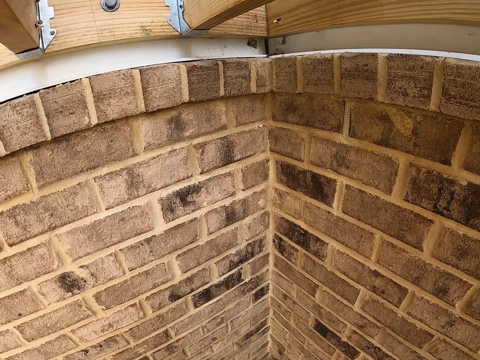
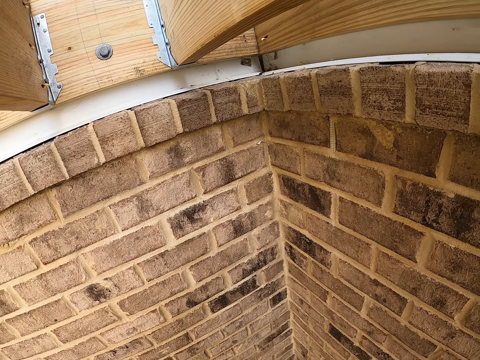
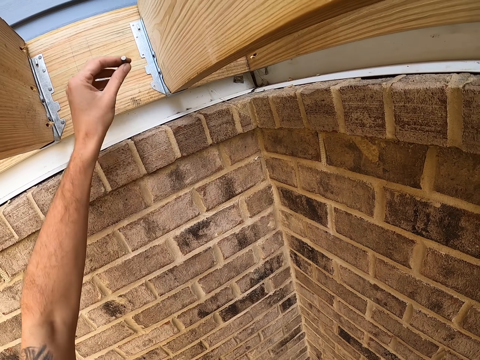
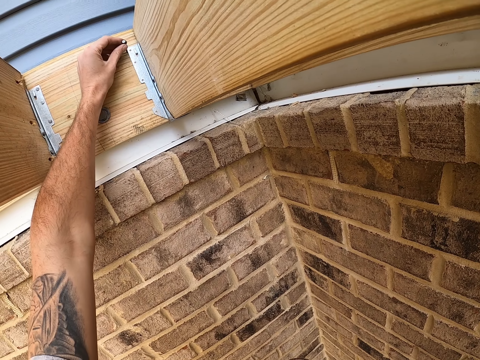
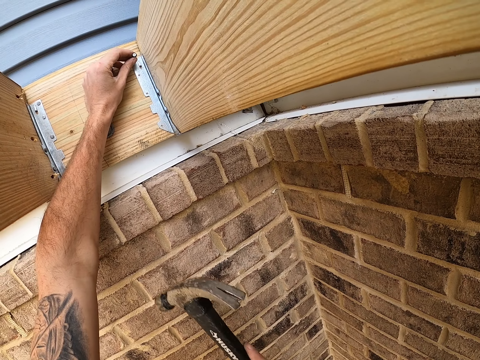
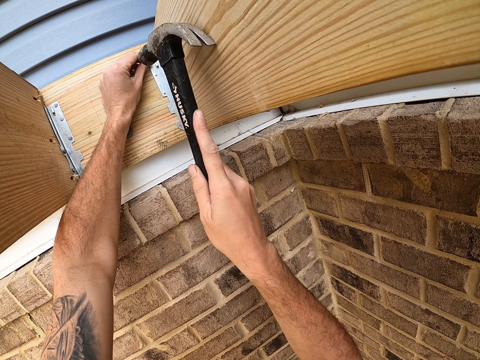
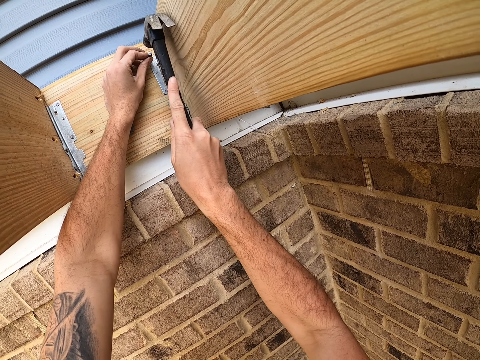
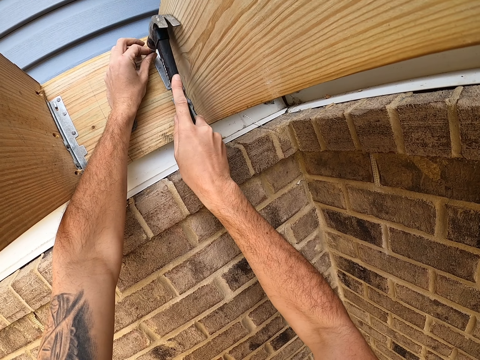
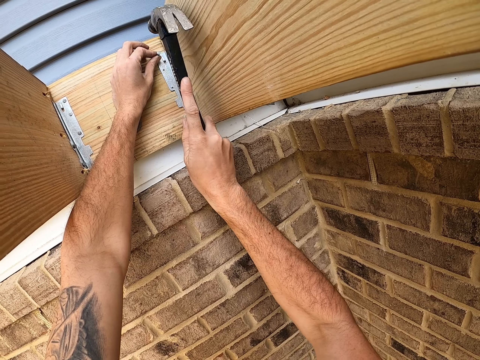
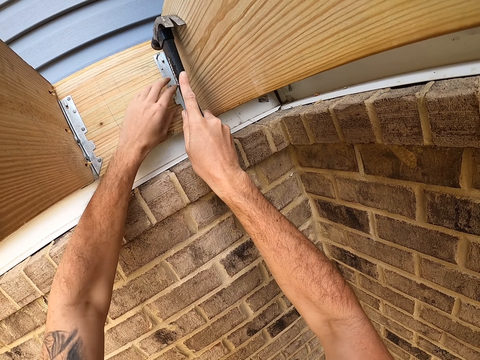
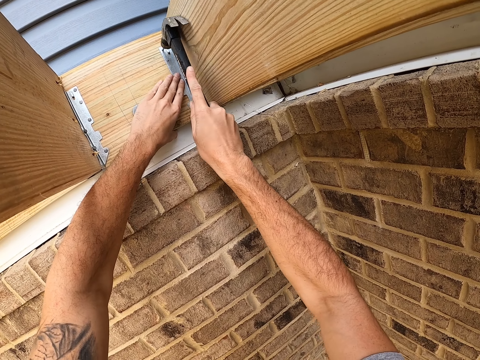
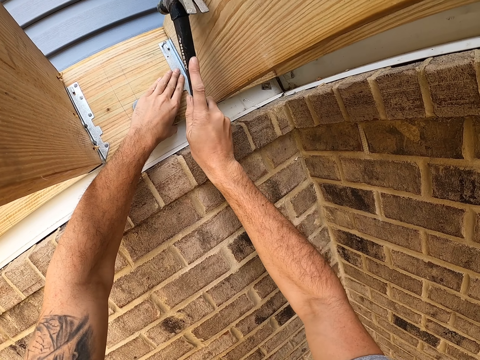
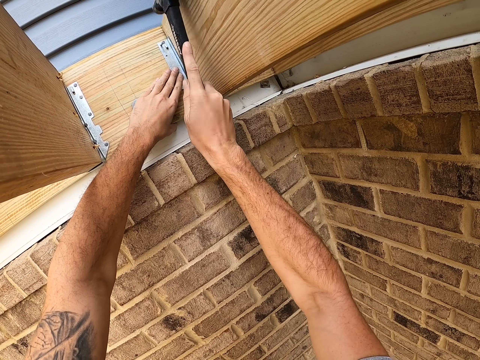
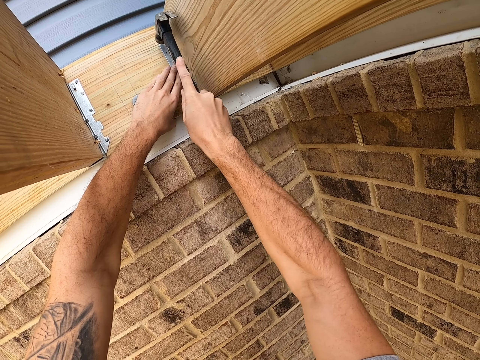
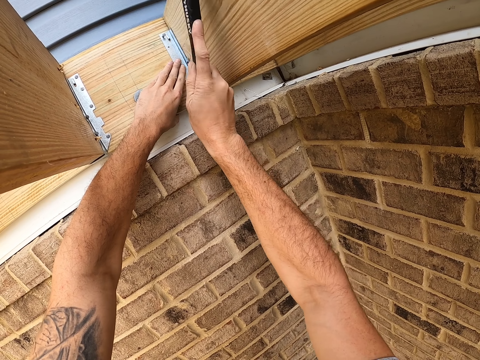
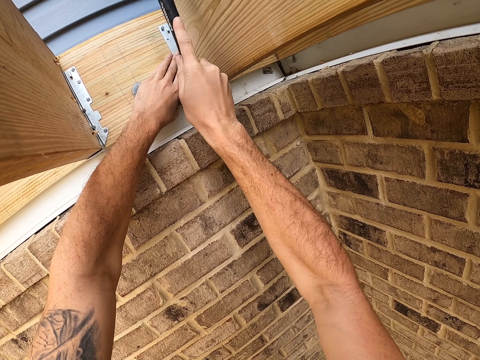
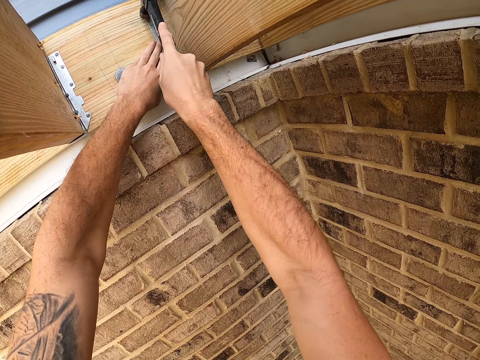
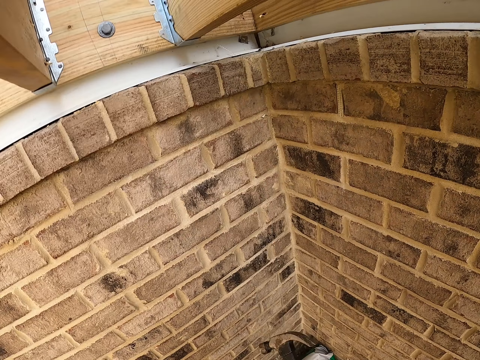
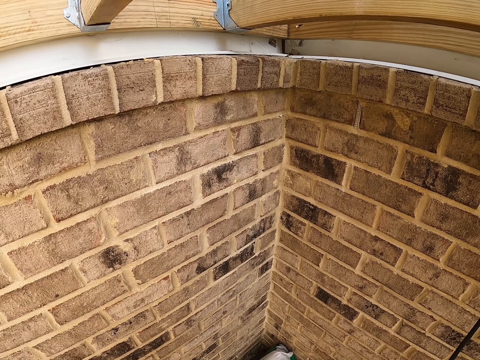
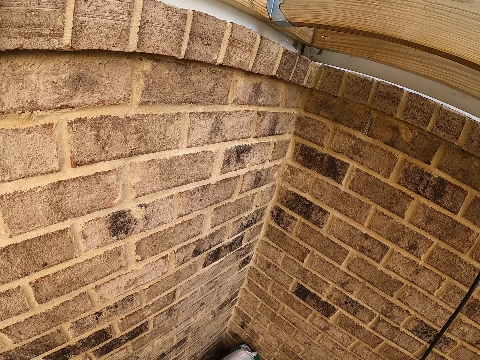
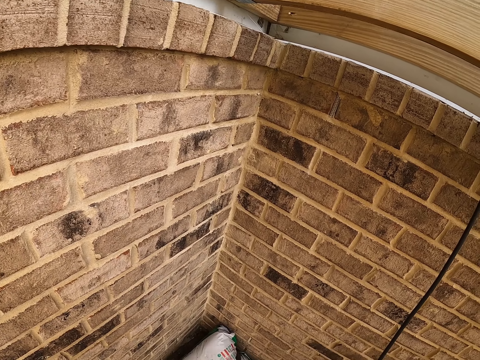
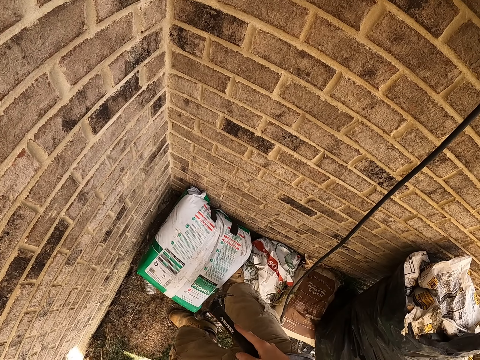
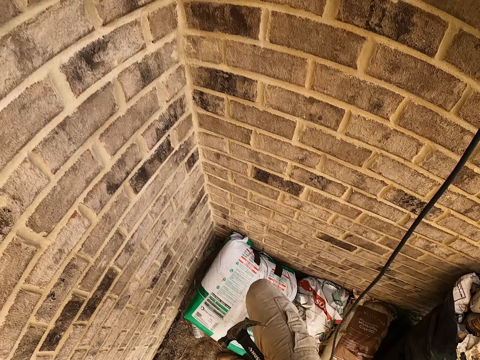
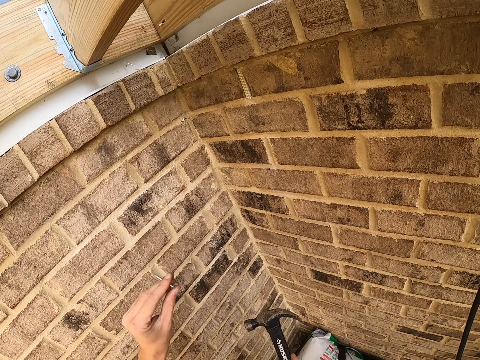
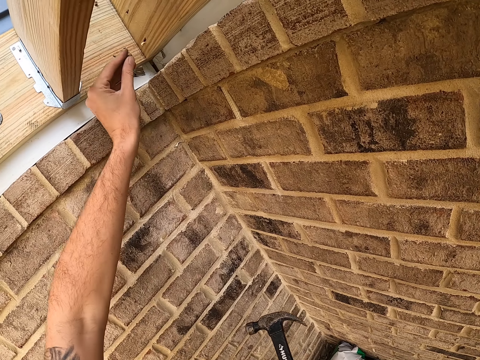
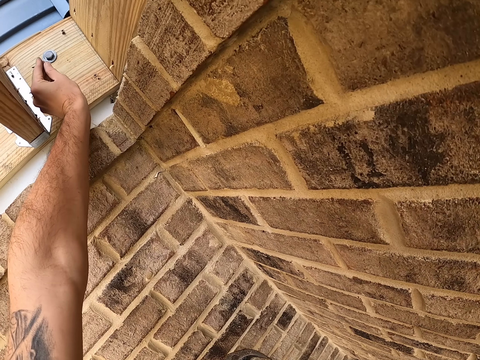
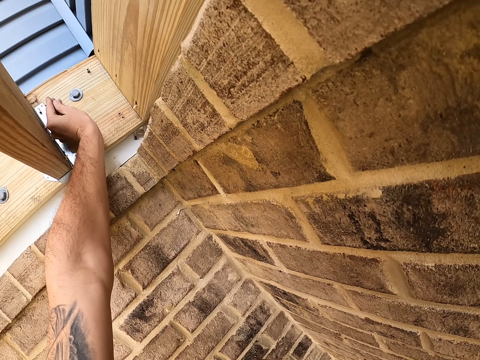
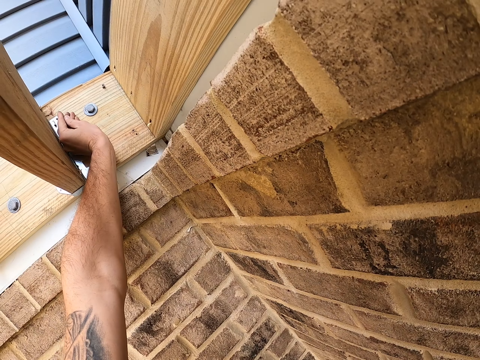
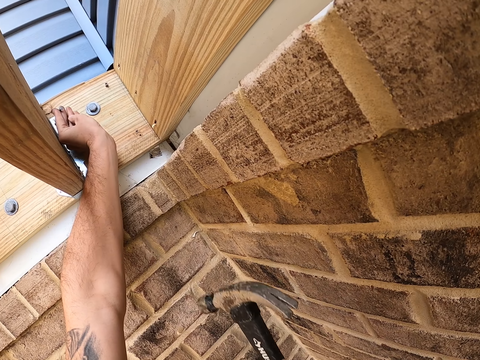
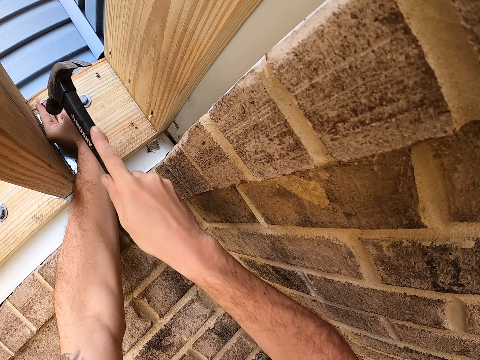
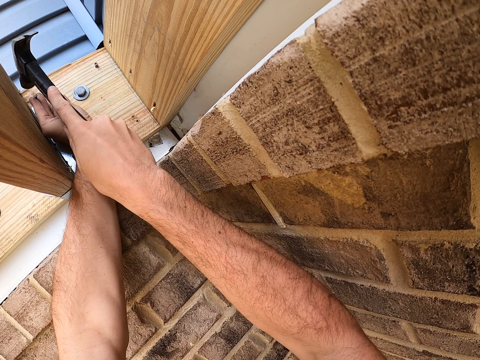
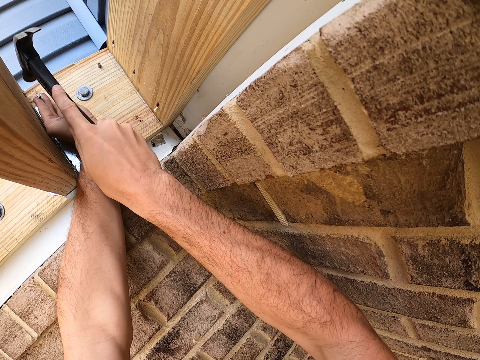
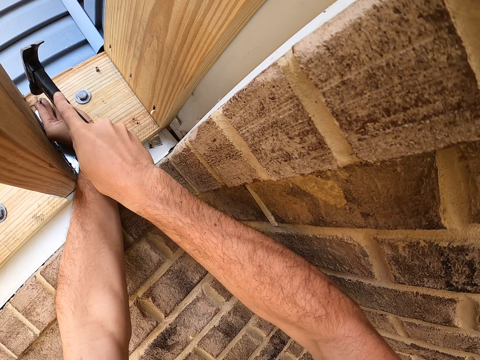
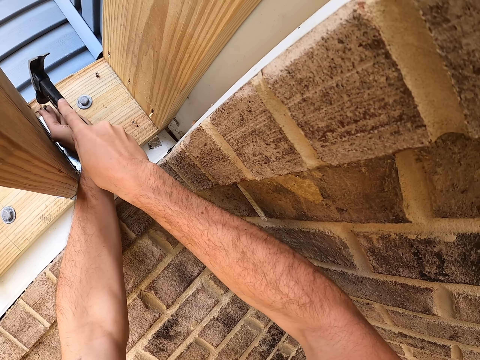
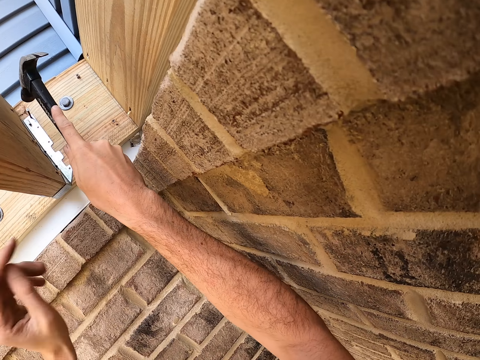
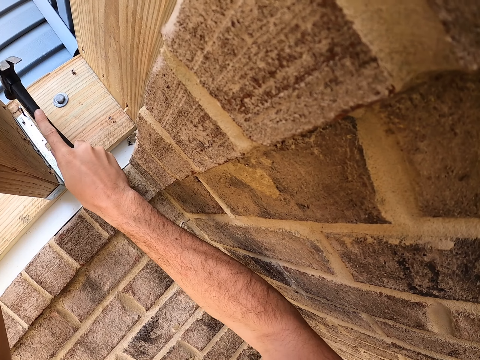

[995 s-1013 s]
The camera wearer holds a nail and puts the nail on the hinge. He hits the nail in the hinge with the hammer in the right hand. He places his left hand on the wood and looks around. He inserts a hand into the pocket, holds a nail and places the nail on the wood. He presses the nail on the hinge and hits the nail in the hinge with the hammer in the right hand.

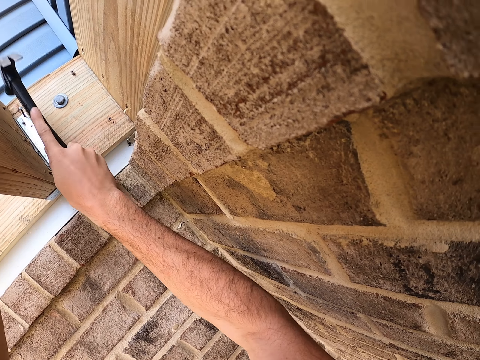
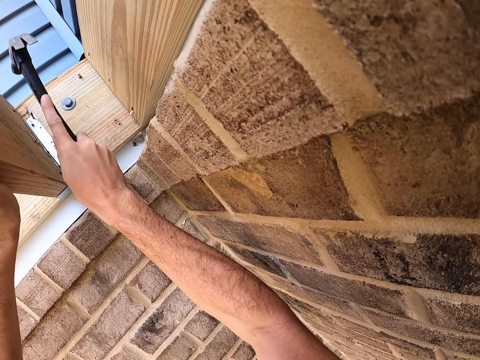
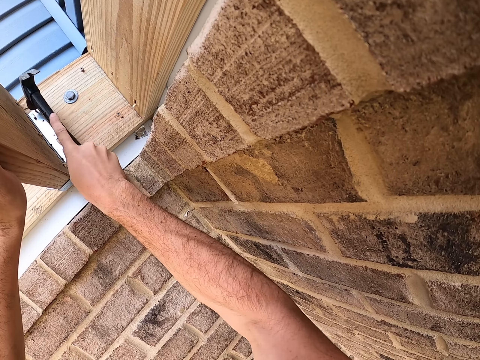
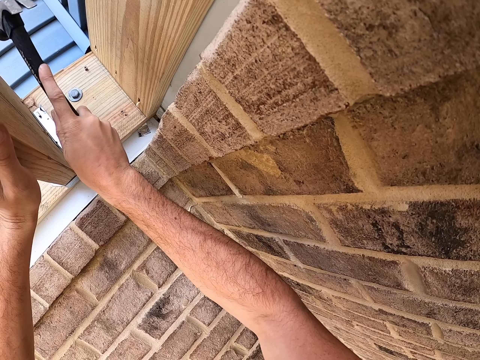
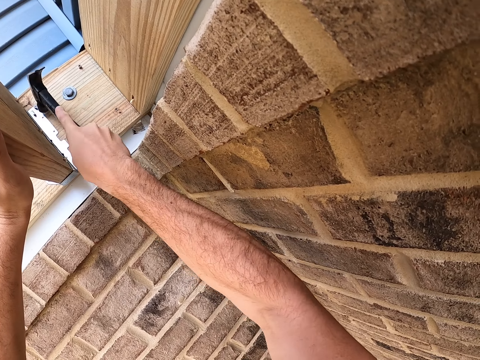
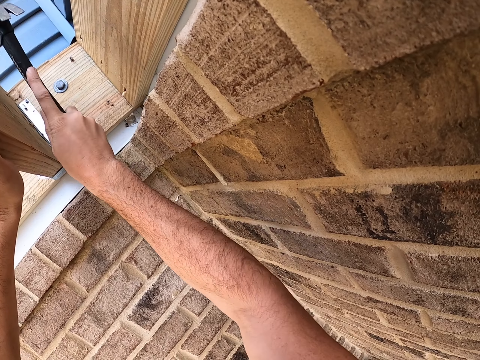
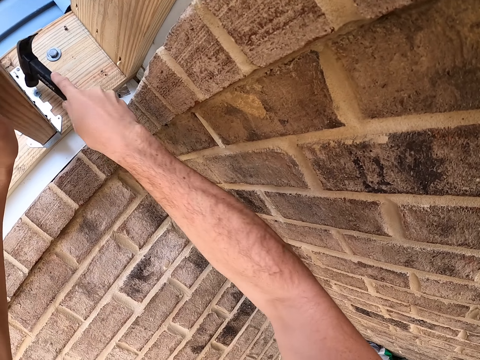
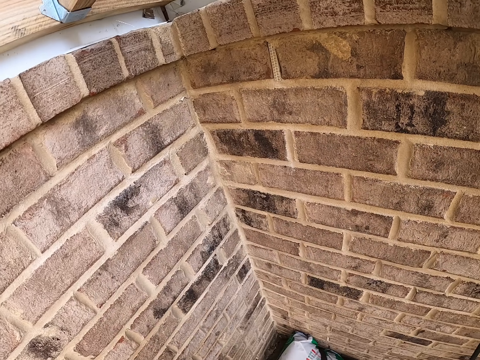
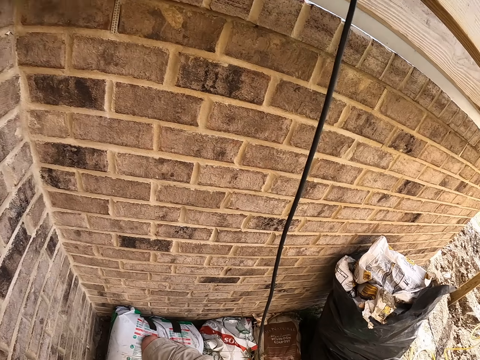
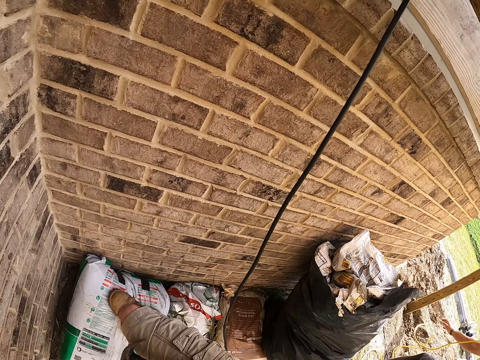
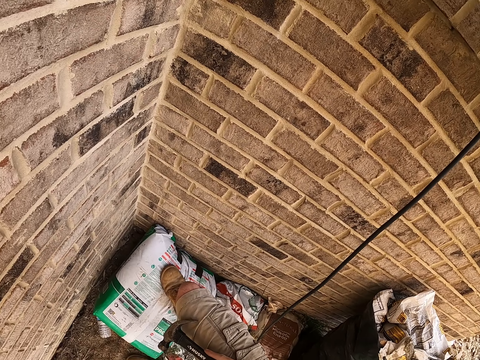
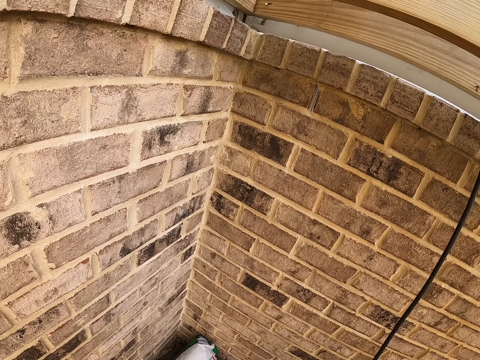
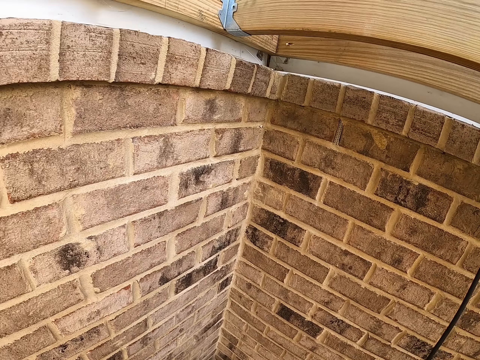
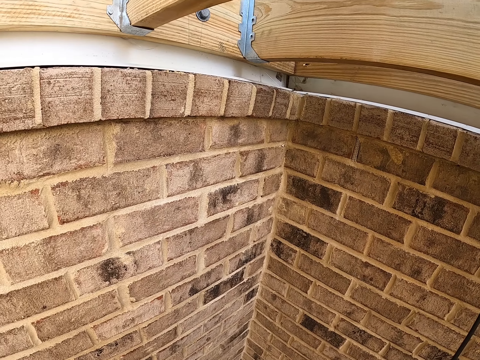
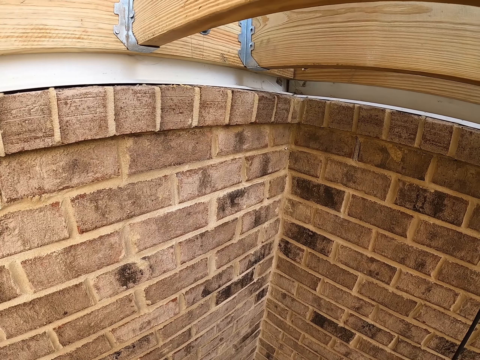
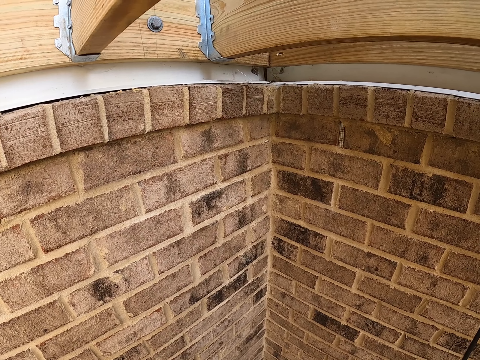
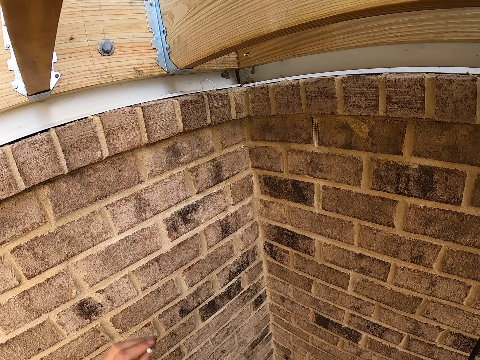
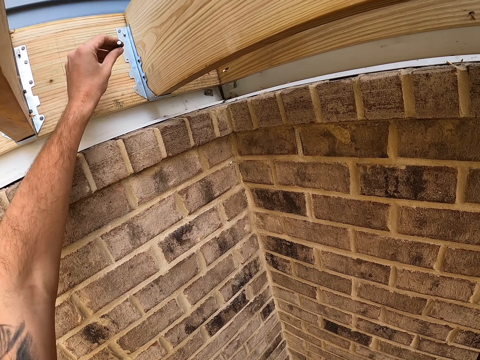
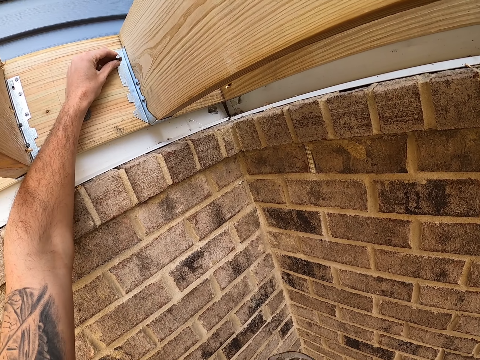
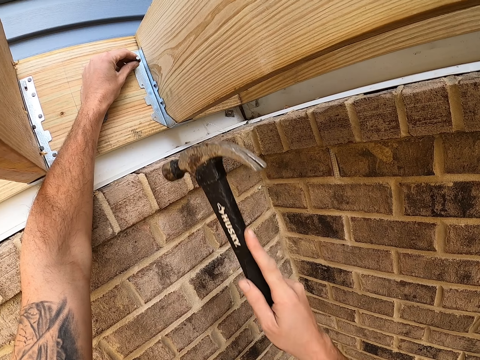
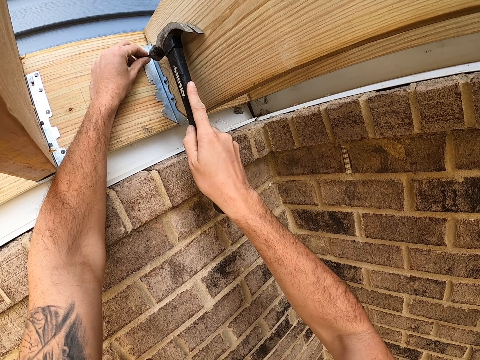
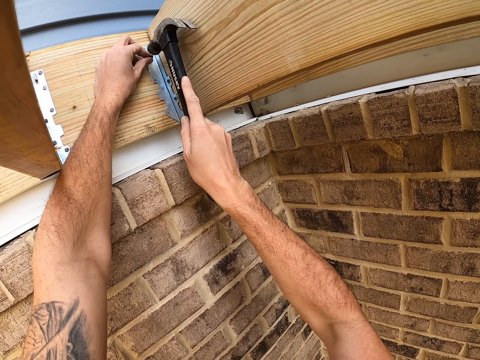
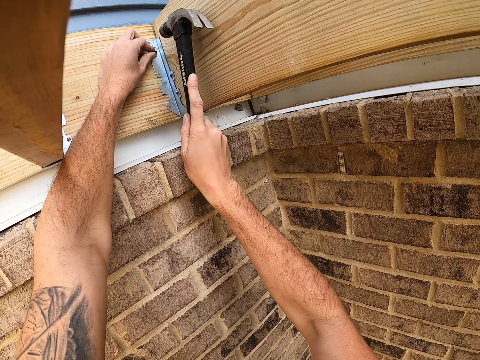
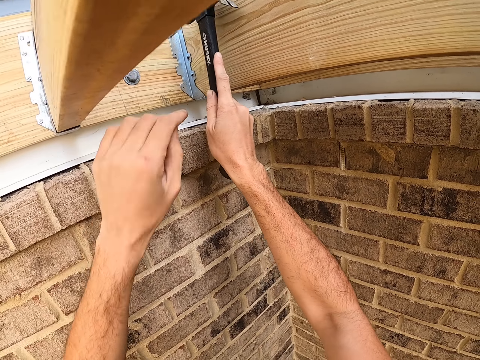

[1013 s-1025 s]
The camera wearer touches the wood with the left hand. They look around. They hold a nail. They place the nail on the hinge. They hit the nail into the wood with a hammer.
